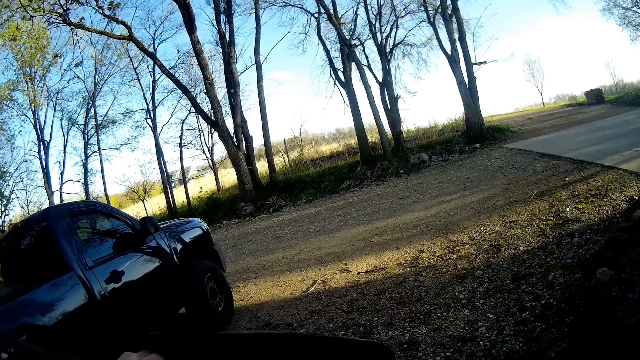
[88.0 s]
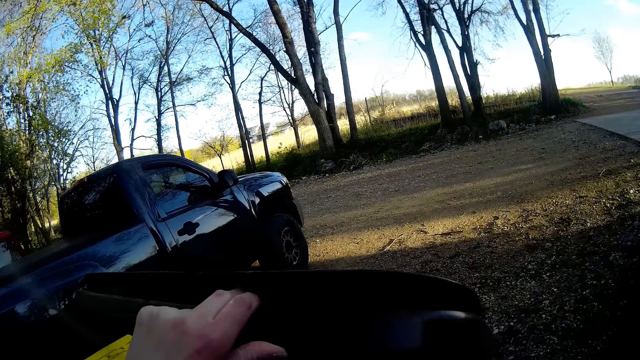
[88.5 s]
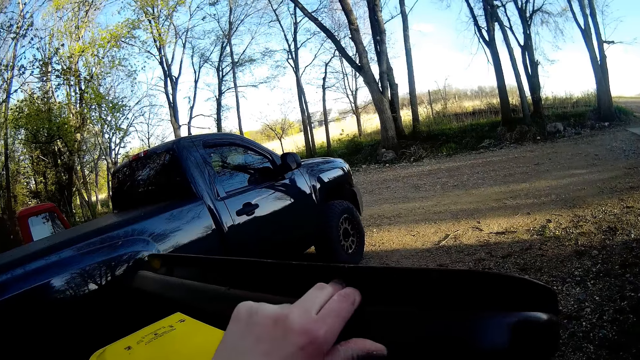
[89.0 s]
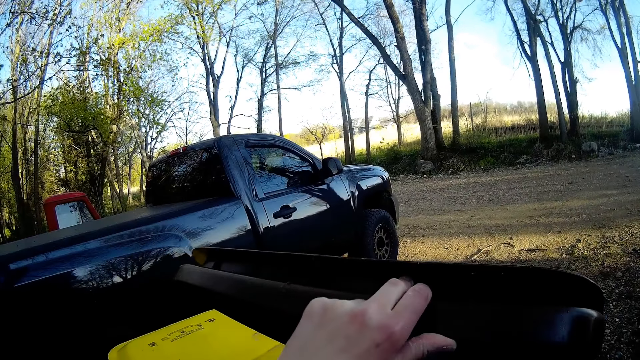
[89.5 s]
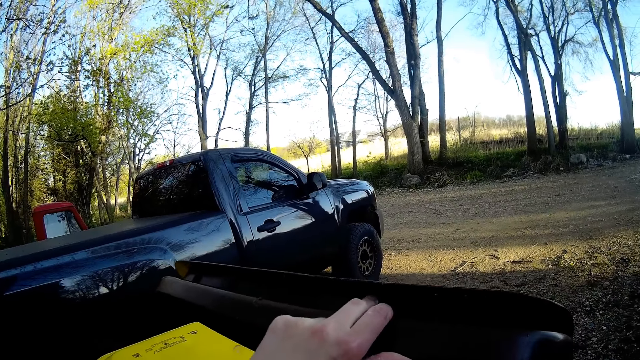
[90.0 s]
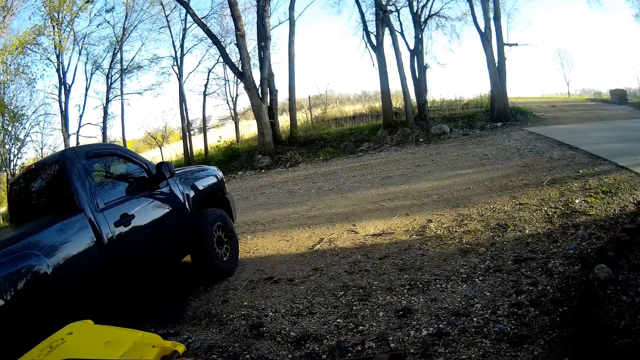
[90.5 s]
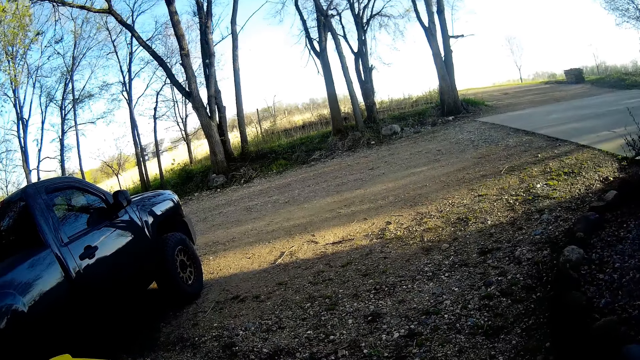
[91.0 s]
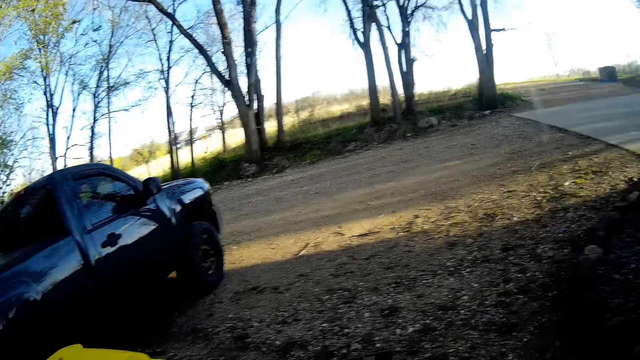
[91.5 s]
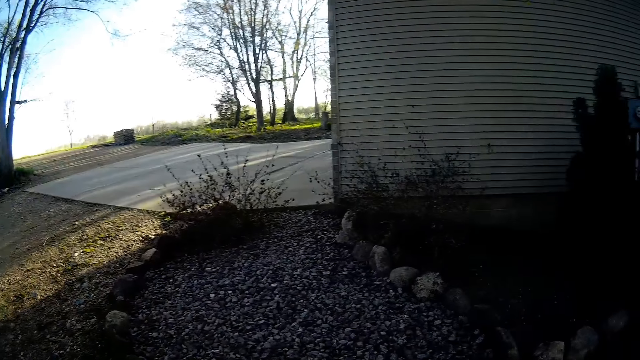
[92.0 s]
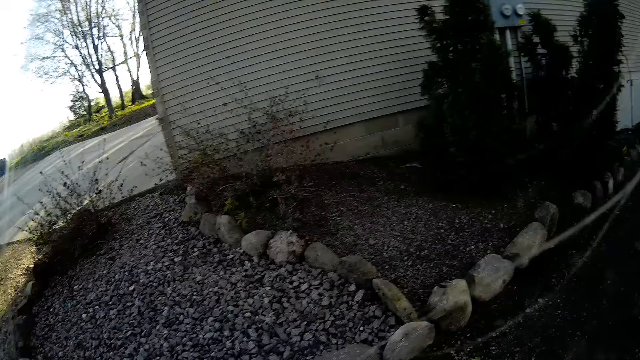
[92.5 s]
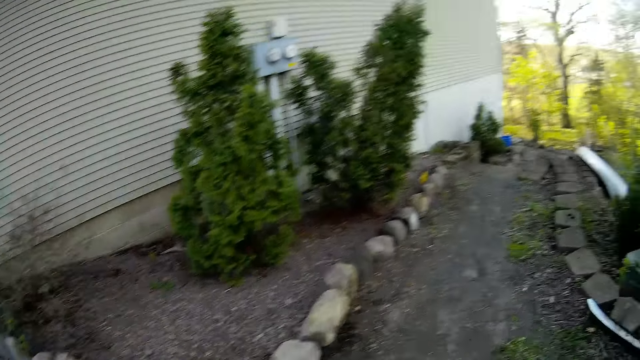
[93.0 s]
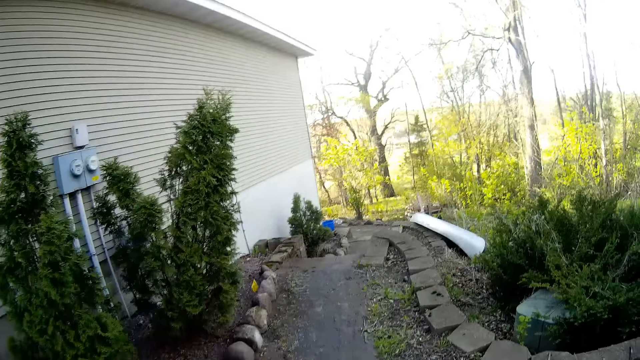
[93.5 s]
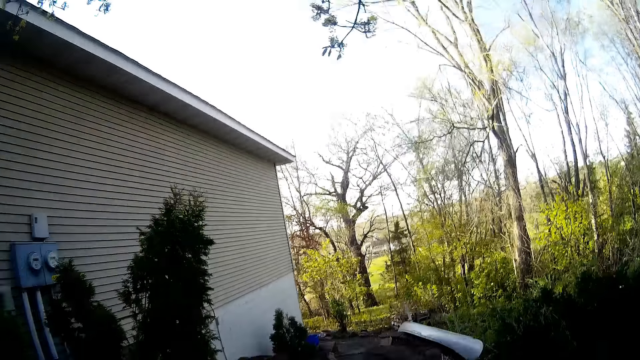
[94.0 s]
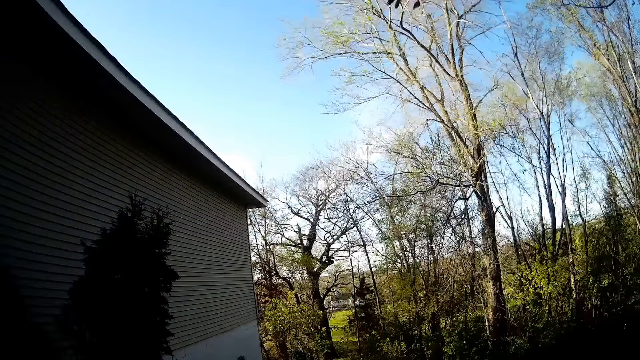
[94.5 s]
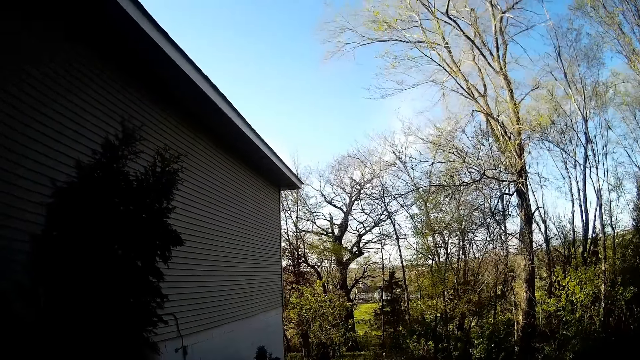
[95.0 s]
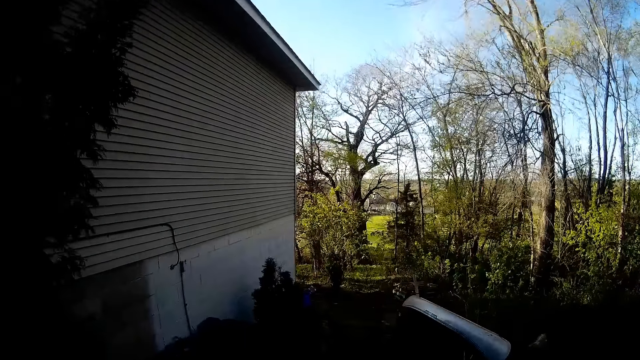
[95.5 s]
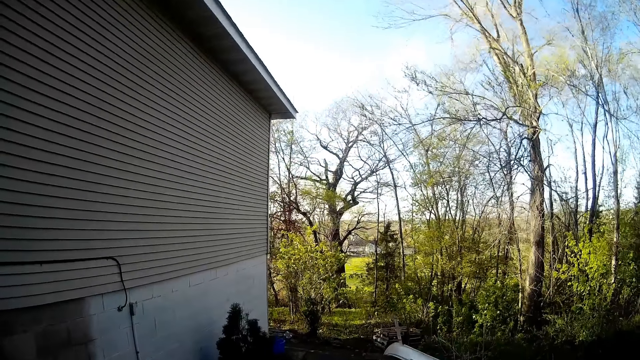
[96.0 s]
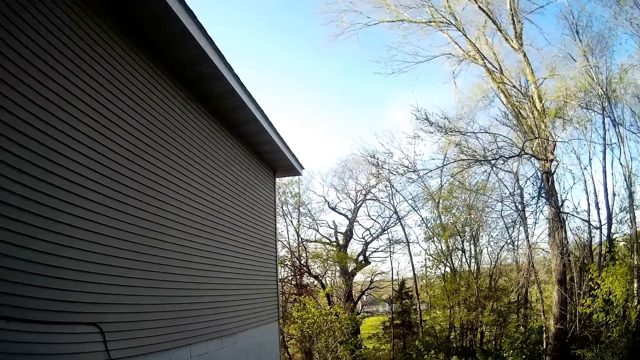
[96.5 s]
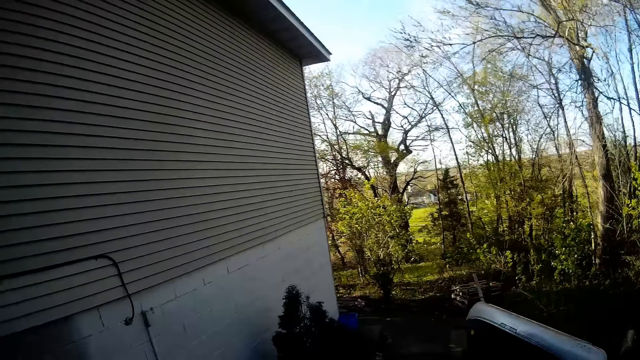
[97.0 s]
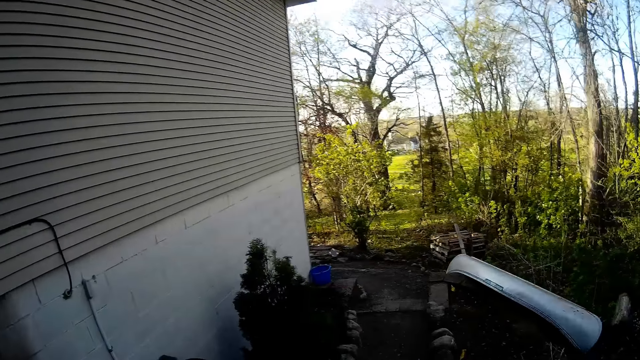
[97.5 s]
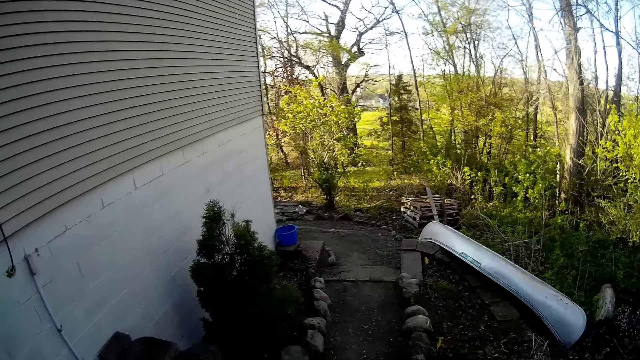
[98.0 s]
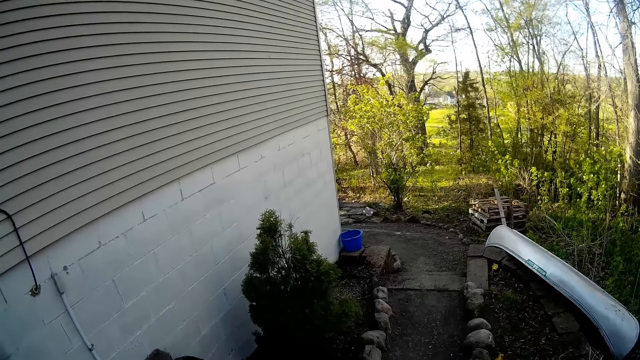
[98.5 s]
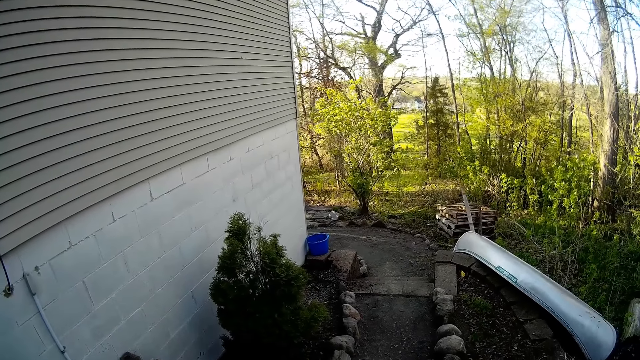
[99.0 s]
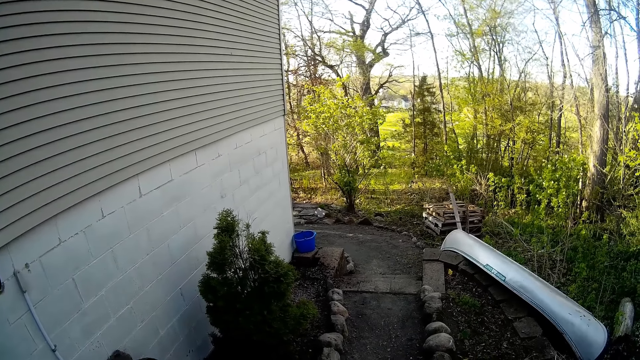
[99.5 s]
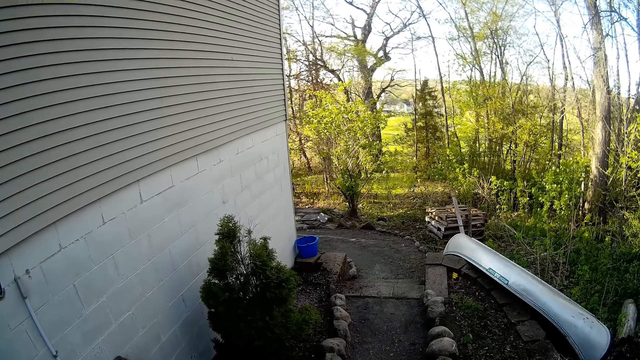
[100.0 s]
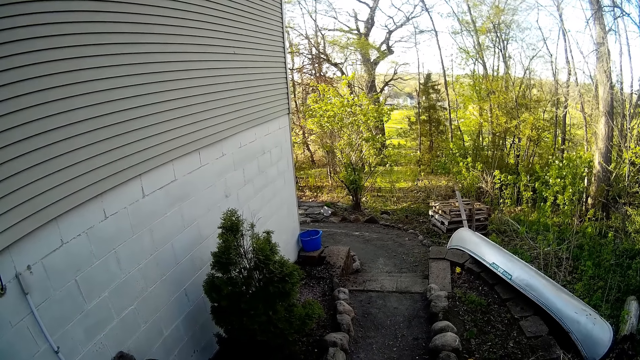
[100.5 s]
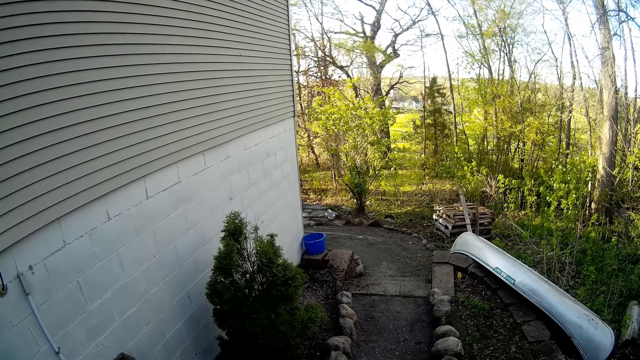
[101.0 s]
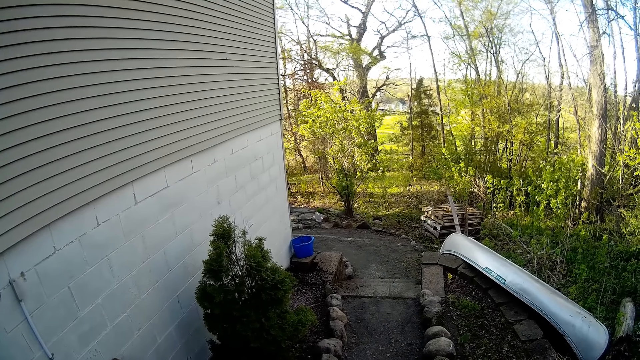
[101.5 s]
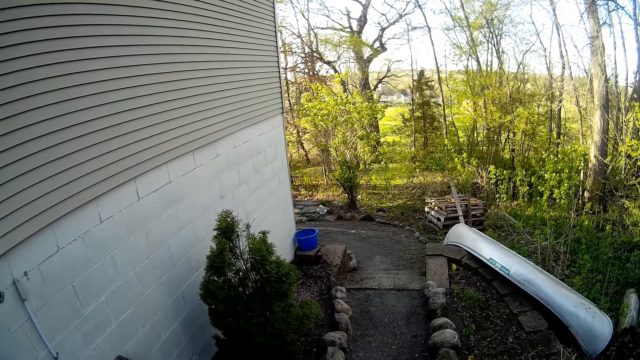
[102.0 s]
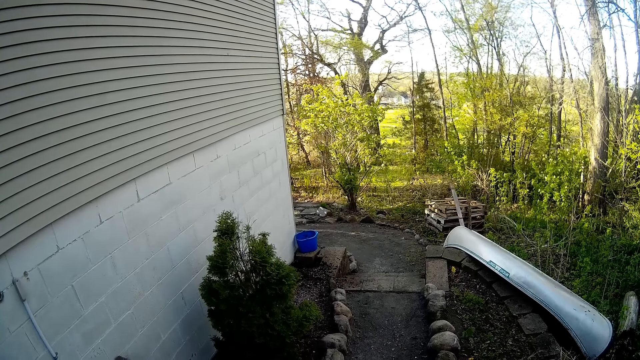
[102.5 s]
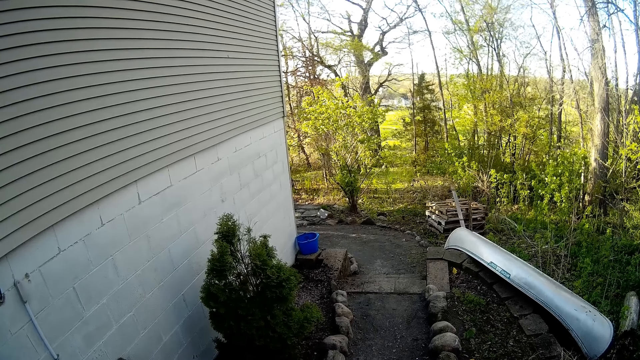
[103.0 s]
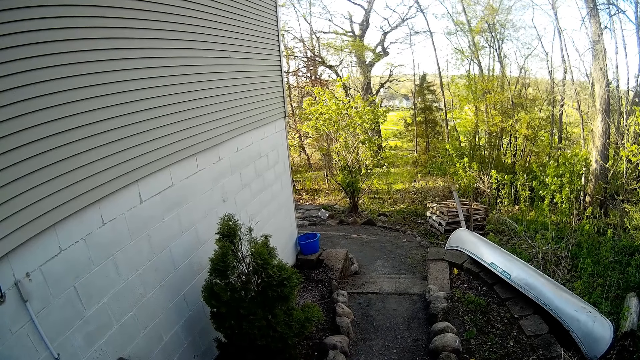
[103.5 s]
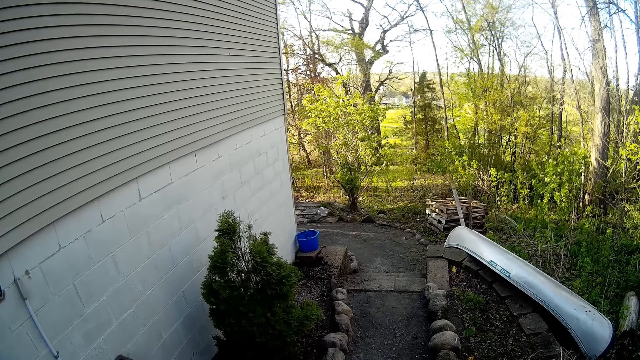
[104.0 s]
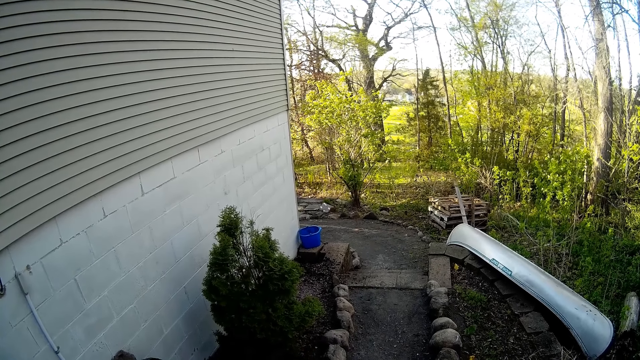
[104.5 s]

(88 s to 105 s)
The camera wearer walks around the compound. They stand along the road.

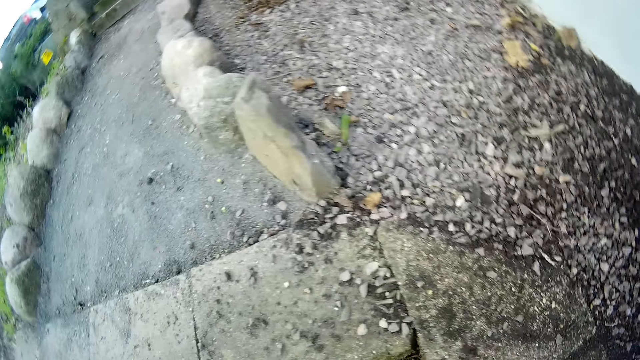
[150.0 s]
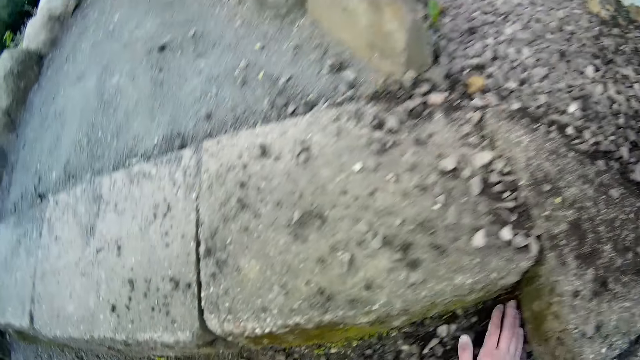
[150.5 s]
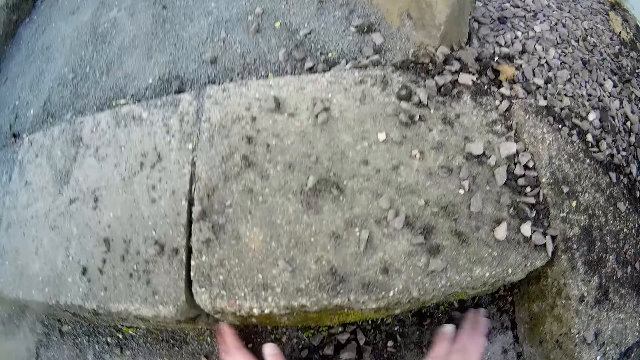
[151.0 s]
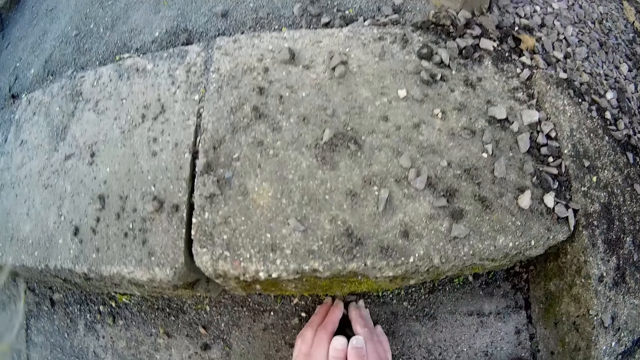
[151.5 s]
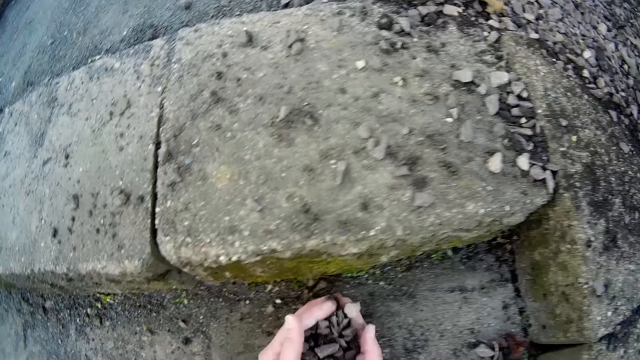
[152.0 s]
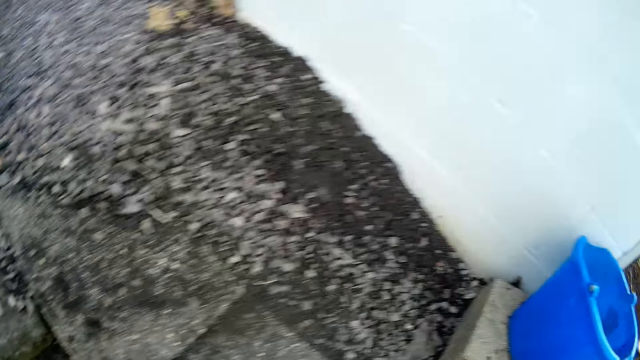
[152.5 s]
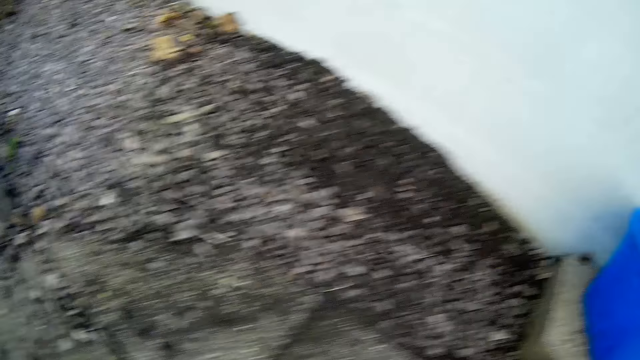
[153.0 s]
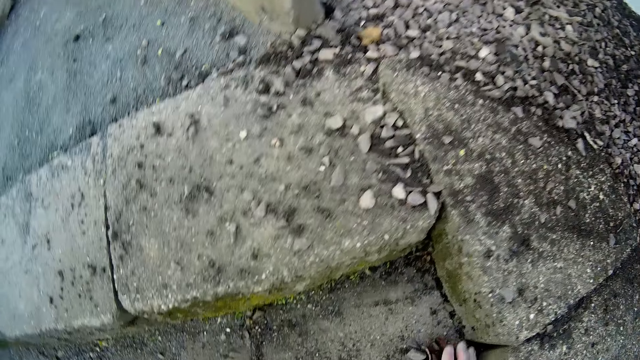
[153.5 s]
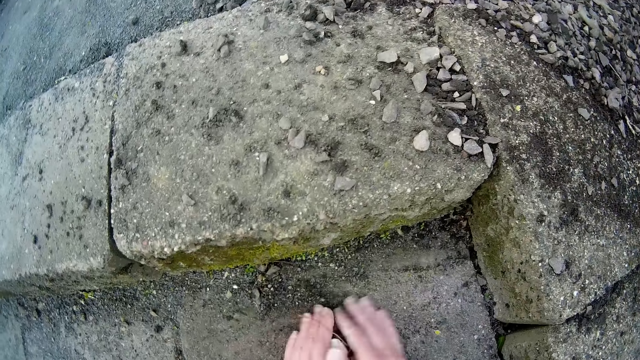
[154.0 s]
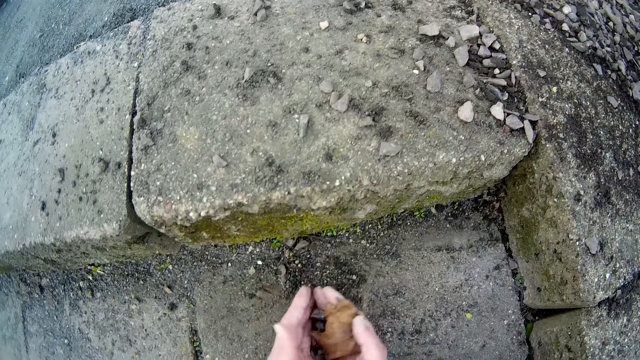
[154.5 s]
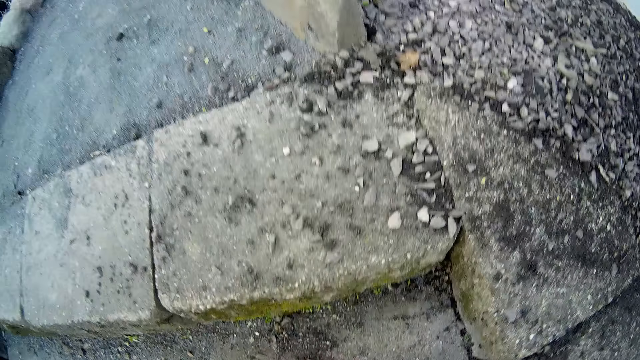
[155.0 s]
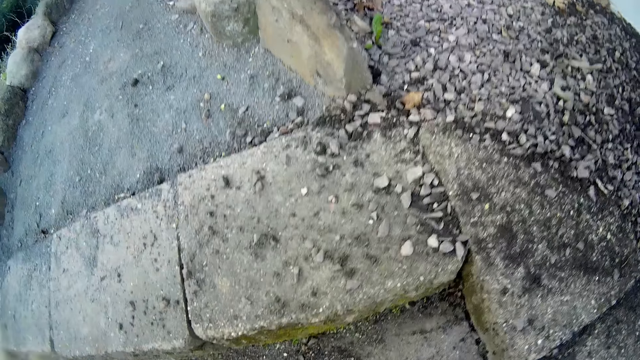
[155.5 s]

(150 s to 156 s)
The camera wearer packs black basalt gravels from the ground with both hands. They drop the black basalt gravels on the ground with both hands. They pack the black basalt gravels from the ground with both hands.
